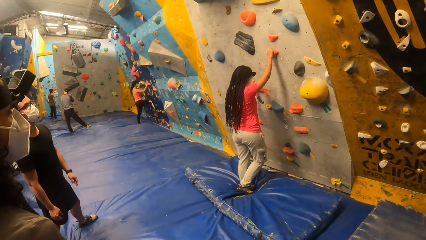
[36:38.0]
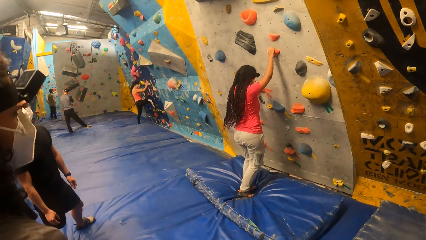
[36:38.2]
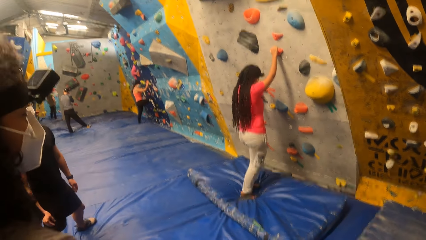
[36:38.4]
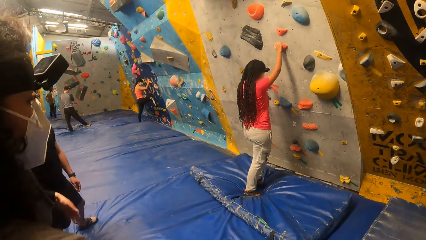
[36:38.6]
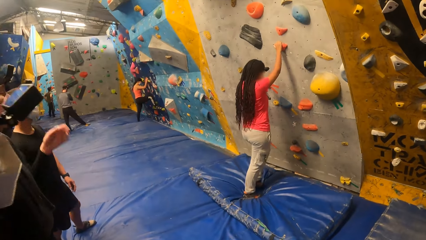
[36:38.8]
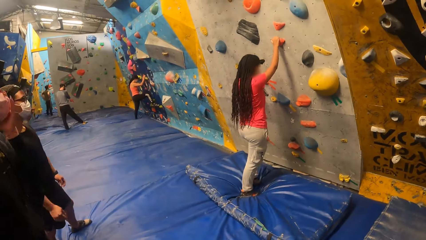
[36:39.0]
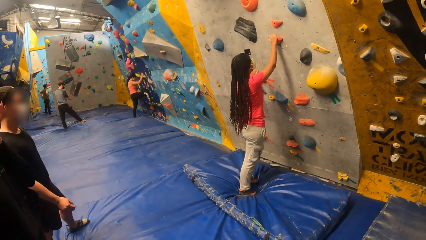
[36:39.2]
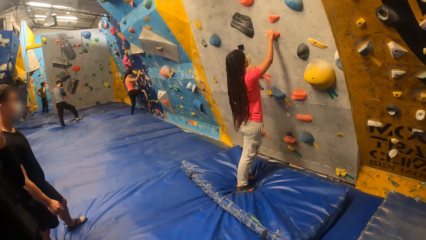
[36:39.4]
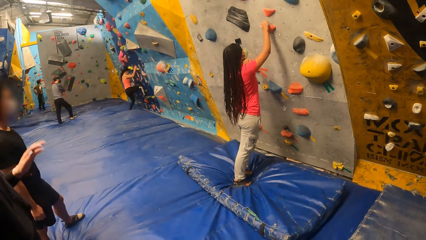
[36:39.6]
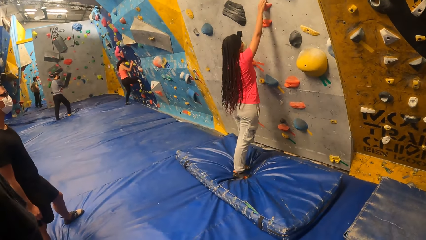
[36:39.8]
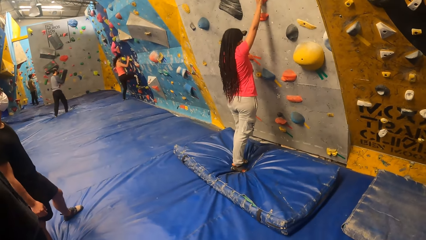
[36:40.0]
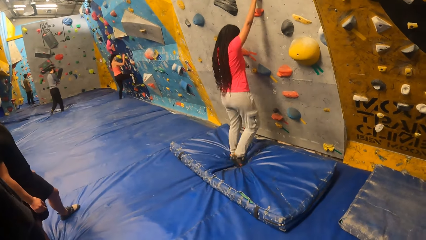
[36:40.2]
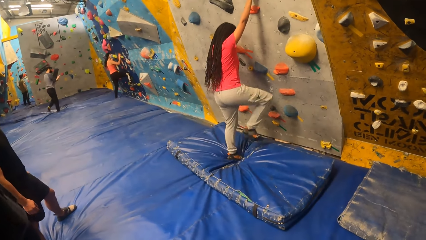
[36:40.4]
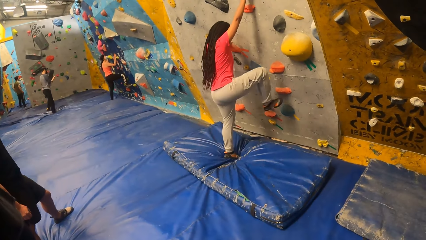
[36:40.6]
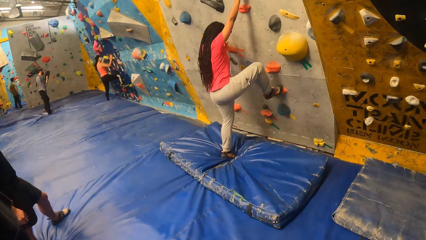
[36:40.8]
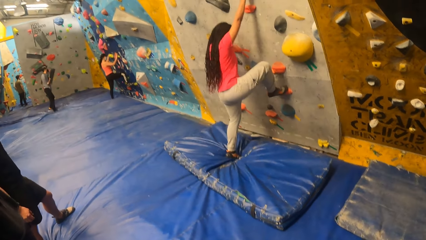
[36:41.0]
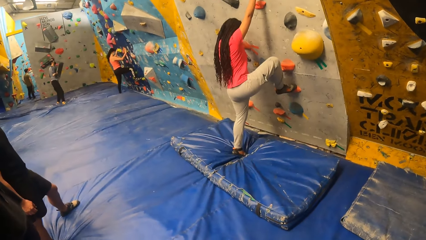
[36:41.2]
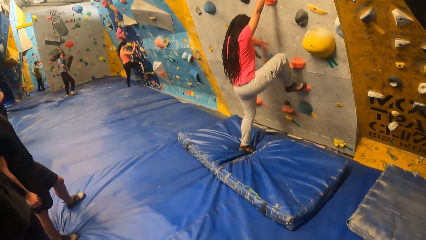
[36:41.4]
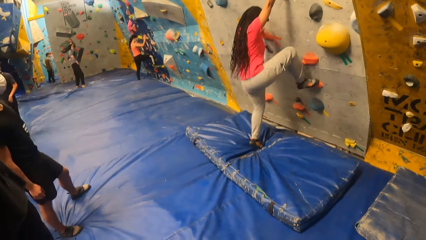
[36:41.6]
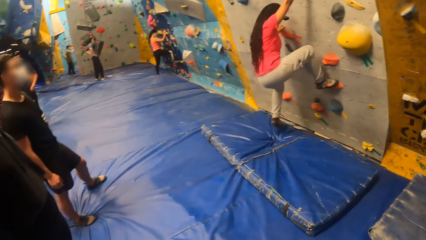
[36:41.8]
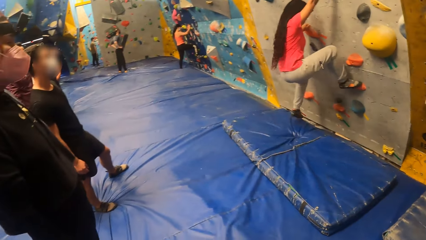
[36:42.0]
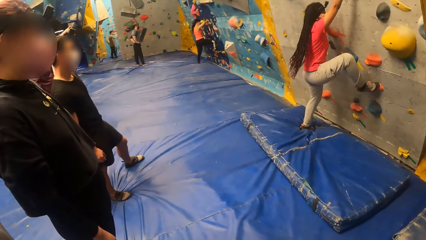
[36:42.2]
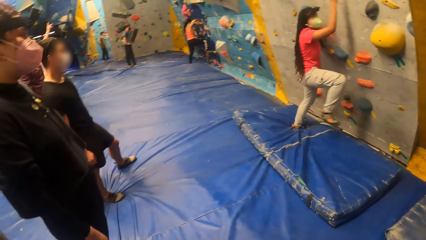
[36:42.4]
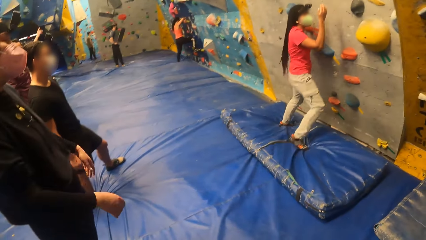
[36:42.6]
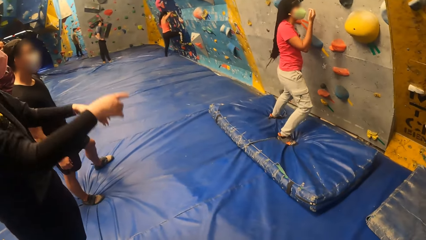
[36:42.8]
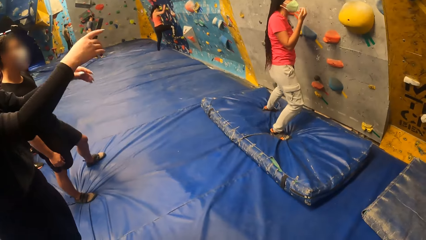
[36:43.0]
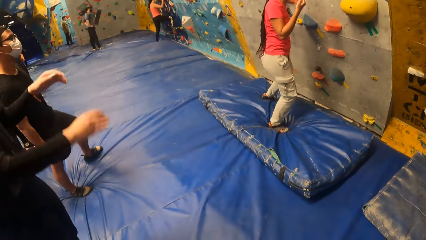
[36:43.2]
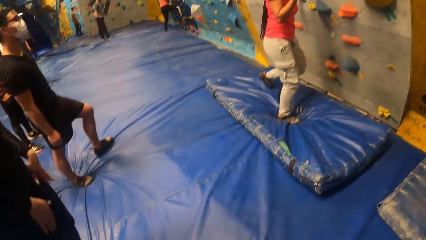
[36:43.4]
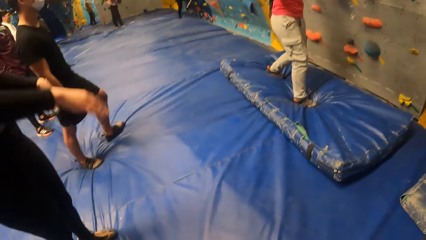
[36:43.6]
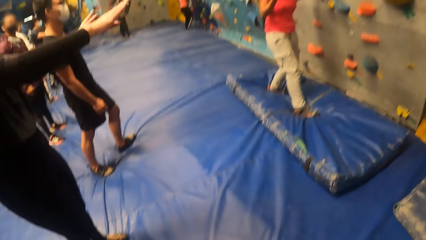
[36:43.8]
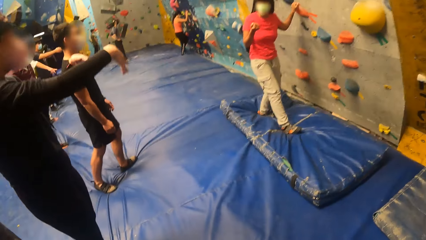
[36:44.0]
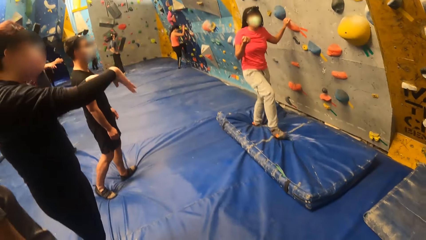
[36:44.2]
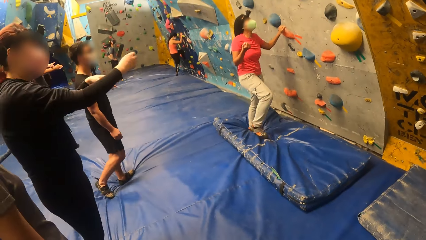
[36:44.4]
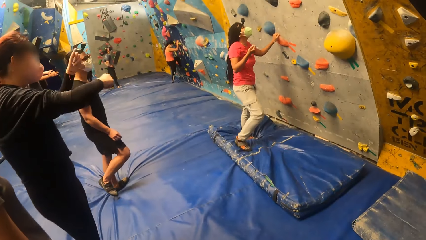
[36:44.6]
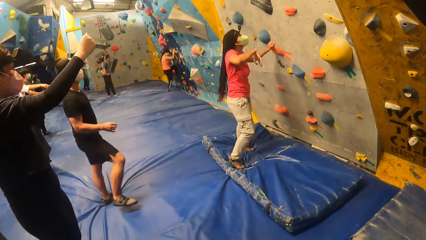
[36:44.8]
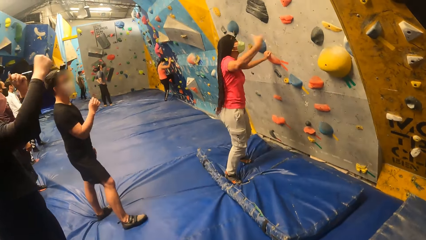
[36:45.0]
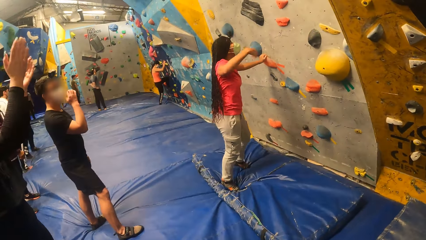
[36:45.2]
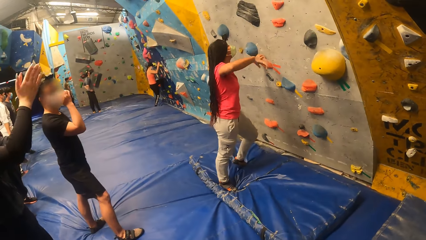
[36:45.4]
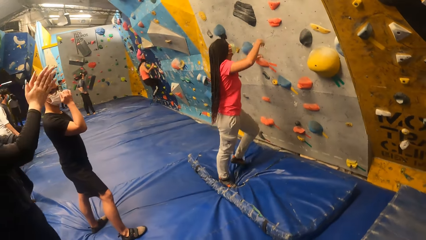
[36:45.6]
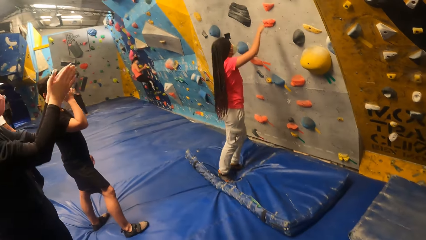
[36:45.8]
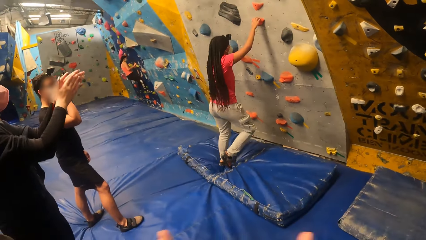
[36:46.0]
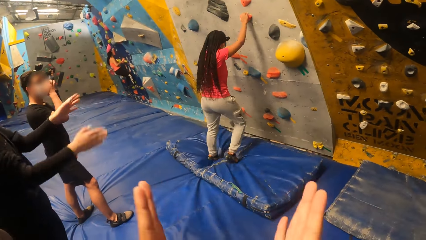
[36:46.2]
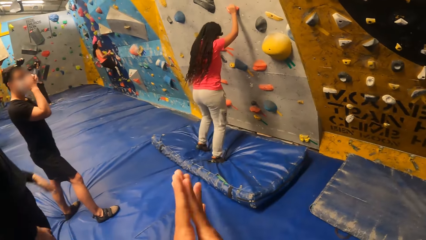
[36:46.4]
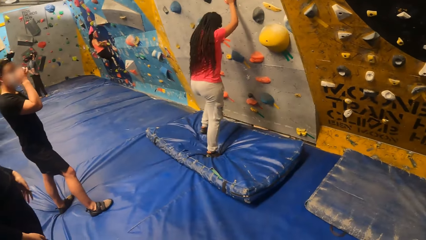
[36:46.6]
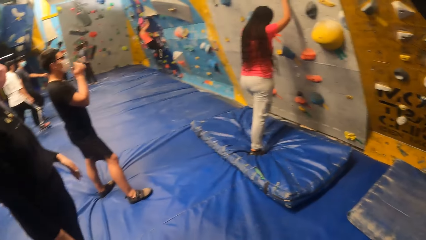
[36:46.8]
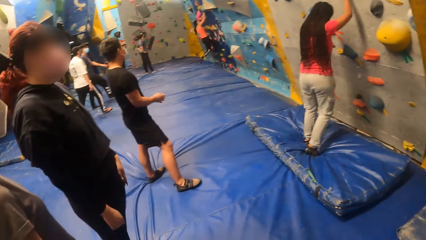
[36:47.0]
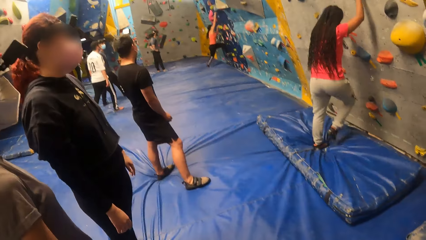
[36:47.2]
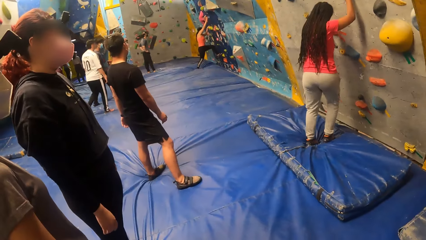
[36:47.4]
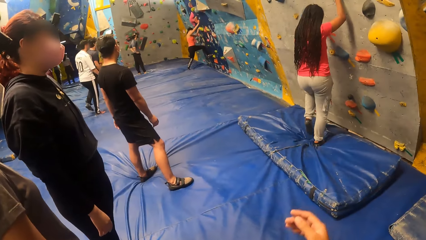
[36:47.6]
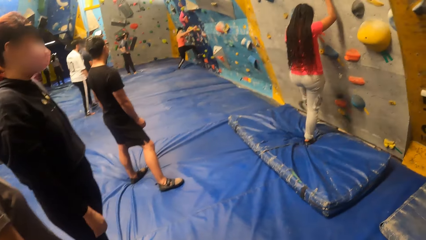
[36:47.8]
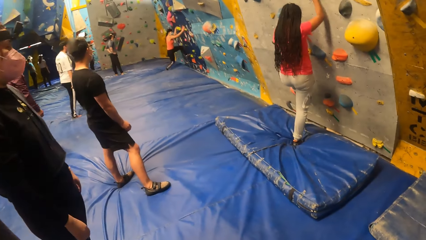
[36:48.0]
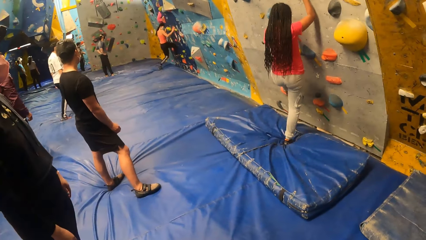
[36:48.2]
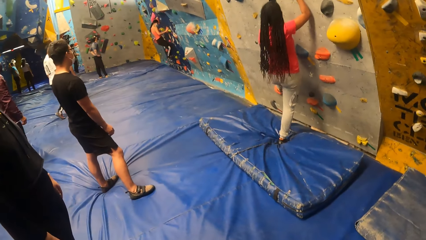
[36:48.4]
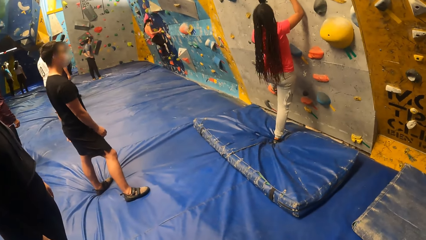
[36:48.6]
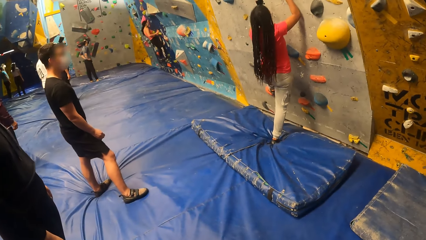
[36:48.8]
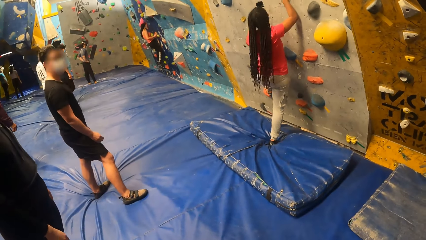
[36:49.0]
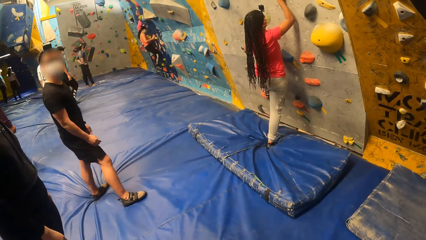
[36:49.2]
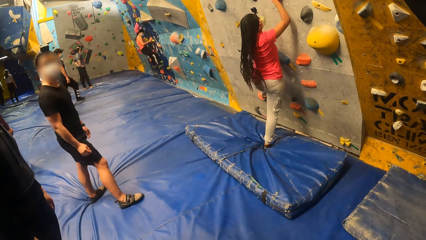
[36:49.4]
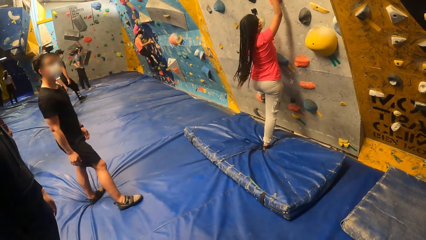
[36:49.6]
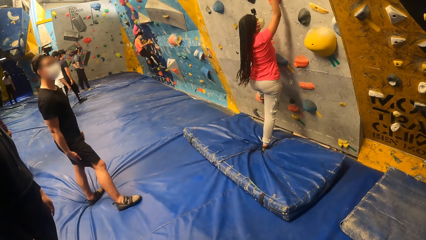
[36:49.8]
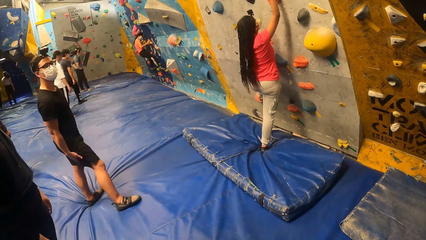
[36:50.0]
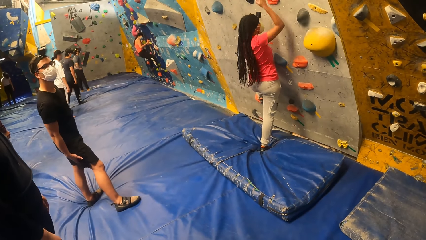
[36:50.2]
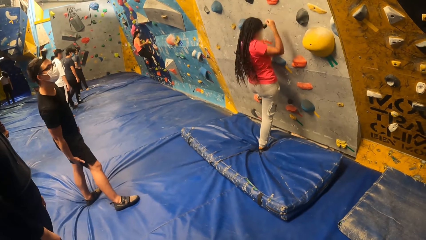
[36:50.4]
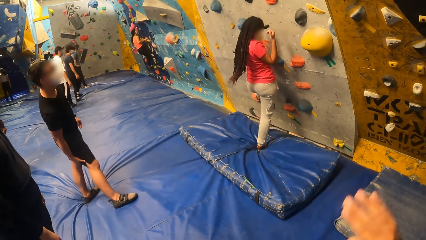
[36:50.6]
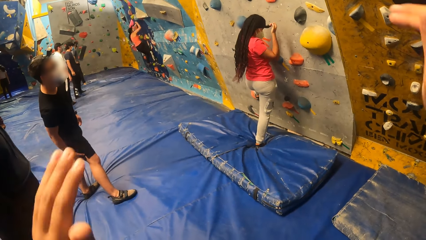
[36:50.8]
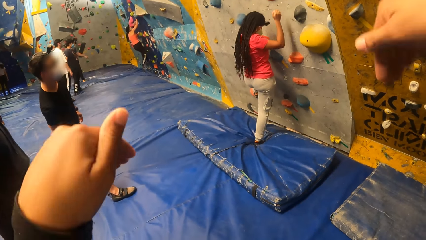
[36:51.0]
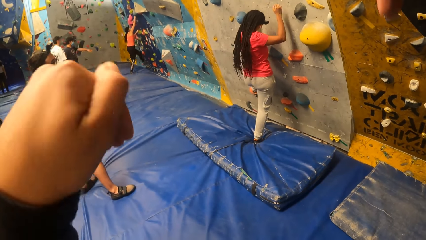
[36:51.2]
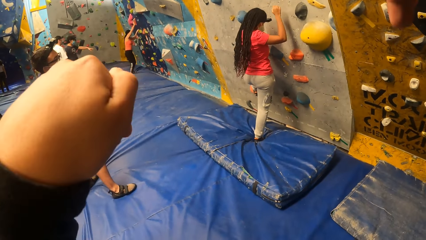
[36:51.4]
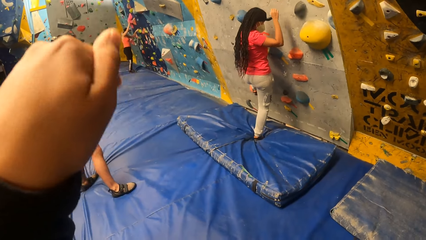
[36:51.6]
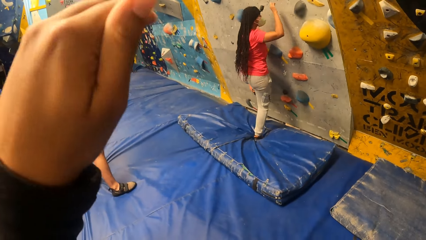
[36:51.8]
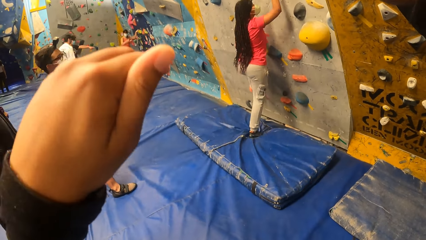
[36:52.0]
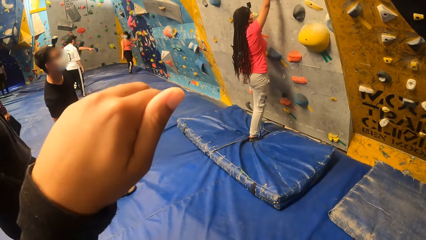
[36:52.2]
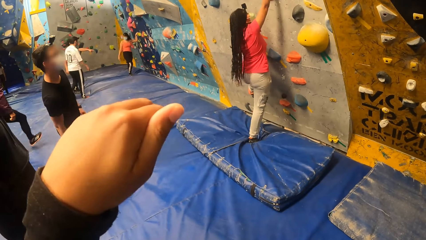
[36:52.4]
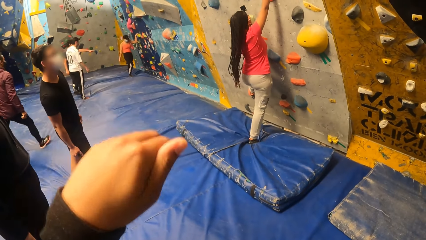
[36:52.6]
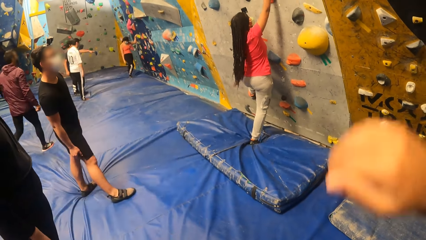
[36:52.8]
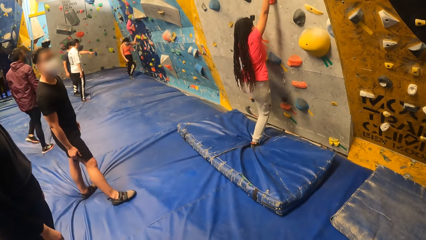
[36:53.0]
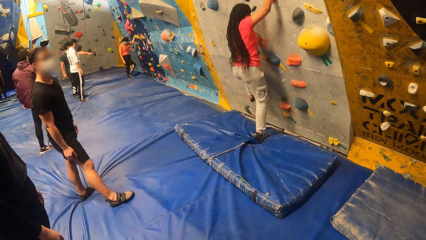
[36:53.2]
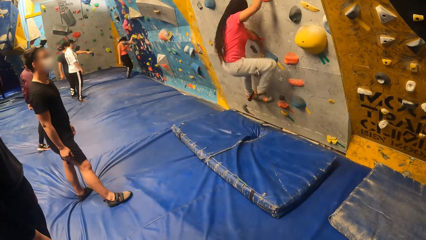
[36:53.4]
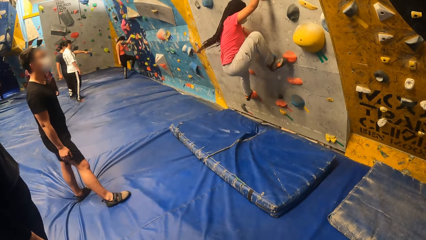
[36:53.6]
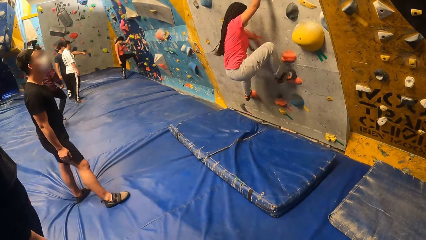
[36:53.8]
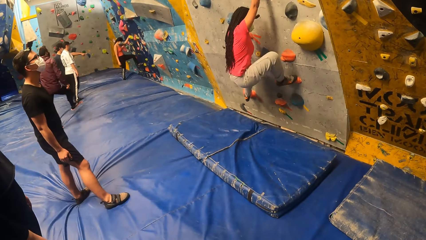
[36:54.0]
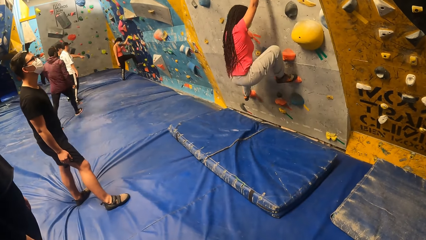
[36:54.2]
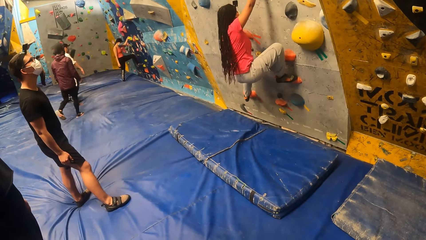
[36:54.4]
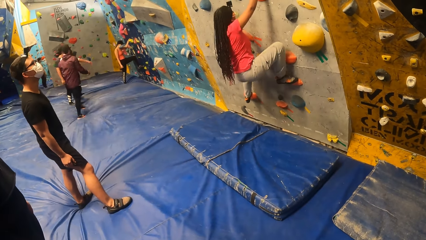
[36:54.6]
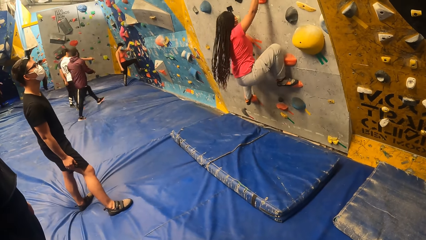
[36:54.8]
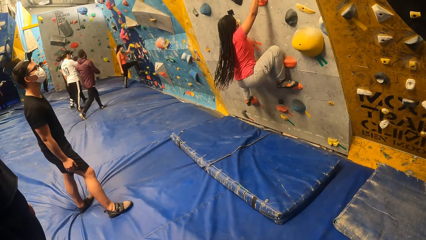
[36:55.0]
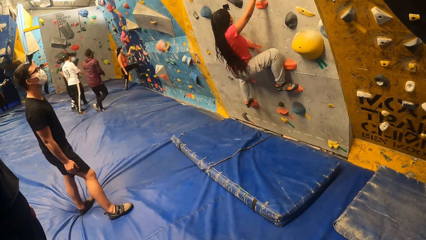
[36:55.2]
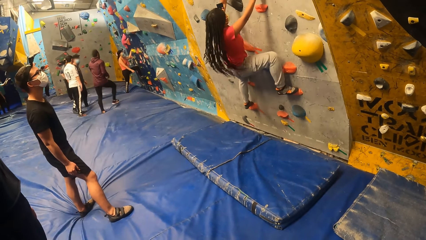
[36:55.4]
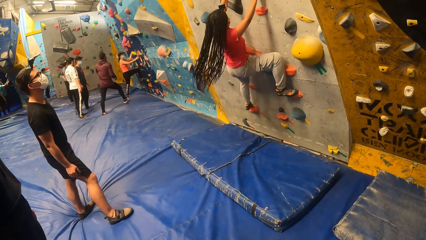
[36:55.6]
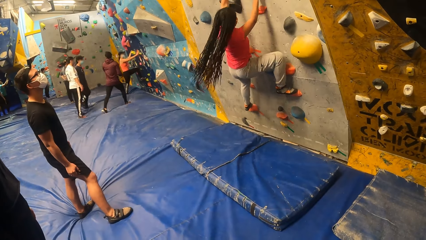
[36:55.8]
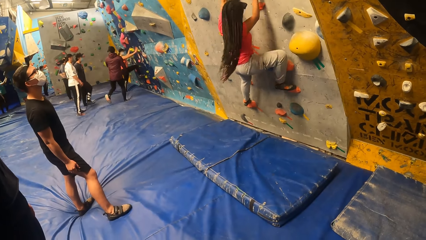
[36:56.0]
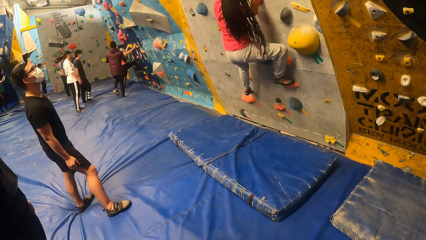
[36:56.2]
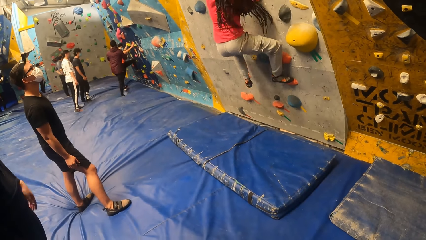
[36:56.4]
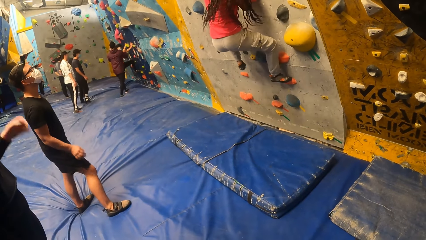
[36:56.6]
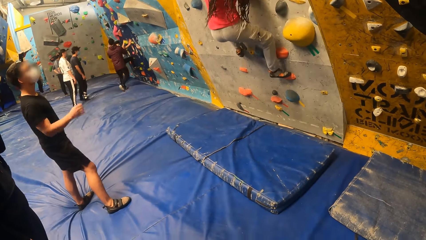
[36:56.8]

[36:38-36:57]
The camera wearer looks at a woman climbing the wall. The woman holds a climbing hole stone with her right hand. The woman puts her right leg on the climbing hole stone. The woman comes down from the bouldering wall. A man interacts with the woman. The woman holds the climbing hole stone with her left hand. The woman holds the climbing hole stone with her right hand. The camera wearer claps his hands. The woman puts her right leg on the climbing hole stone. The camera wearer interacts with the woman. He demonstrates with his hands. The woman puts her right leg on the climbing hole stone. The woman holds the climbing hole stone with her left hand.
